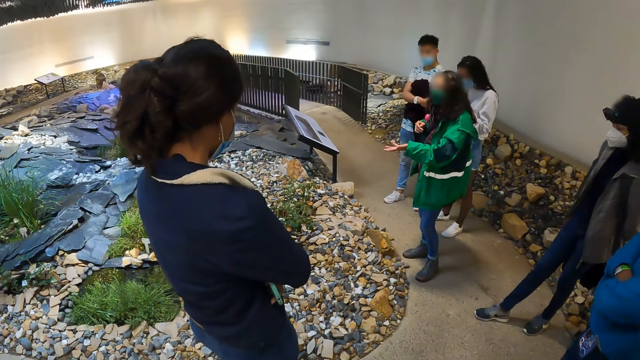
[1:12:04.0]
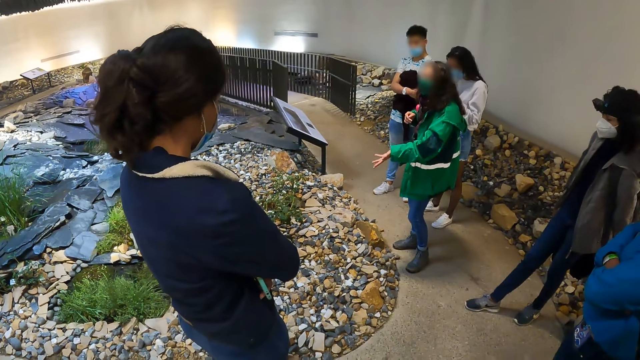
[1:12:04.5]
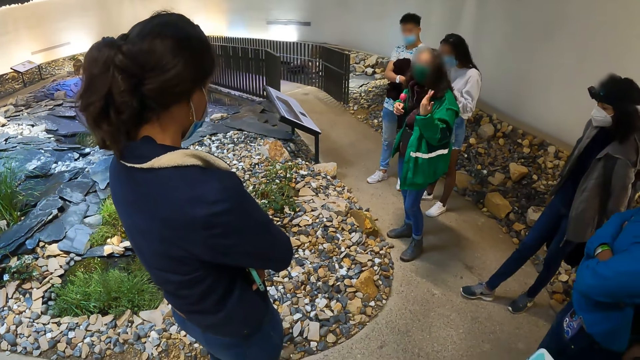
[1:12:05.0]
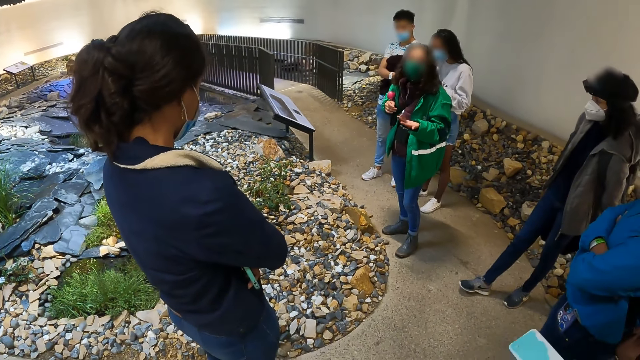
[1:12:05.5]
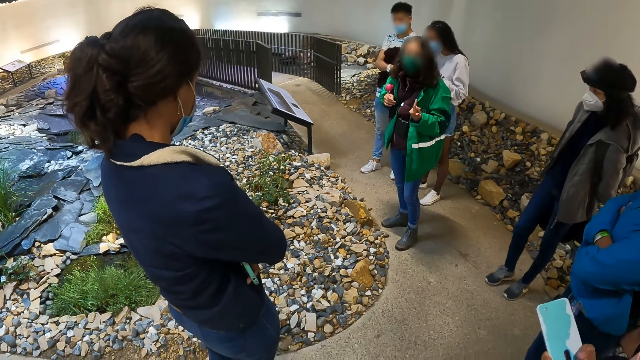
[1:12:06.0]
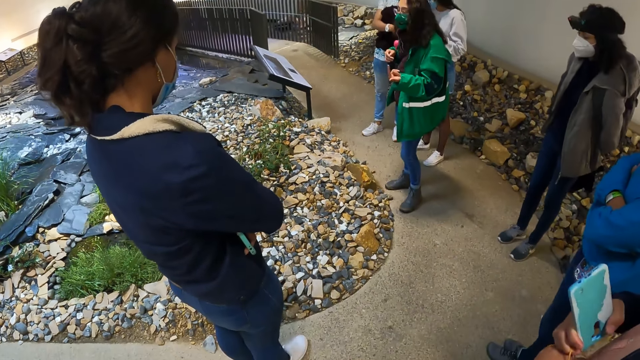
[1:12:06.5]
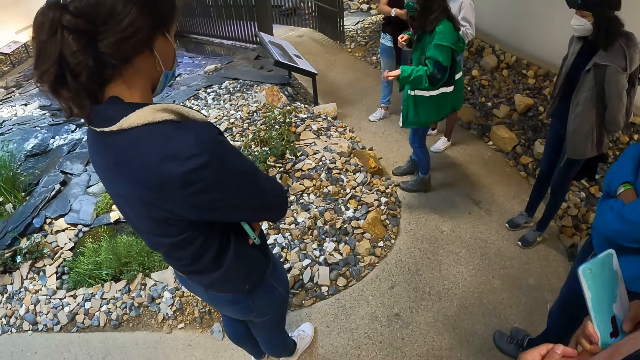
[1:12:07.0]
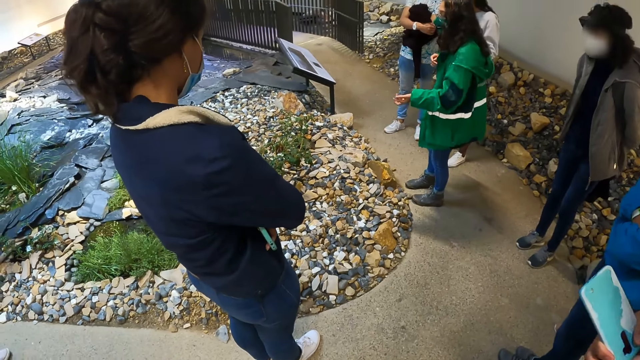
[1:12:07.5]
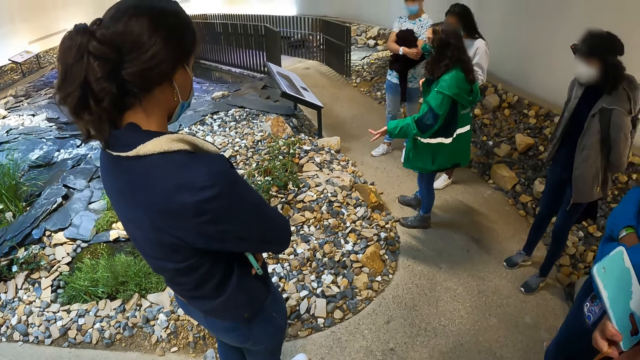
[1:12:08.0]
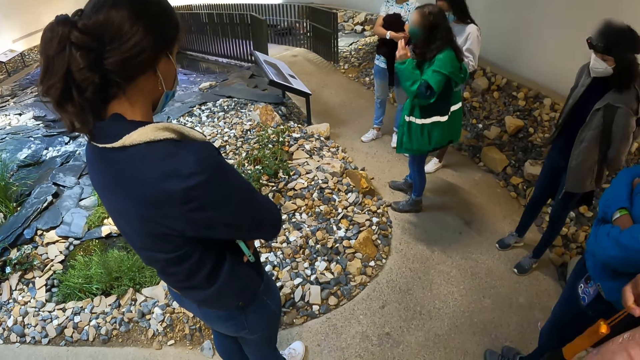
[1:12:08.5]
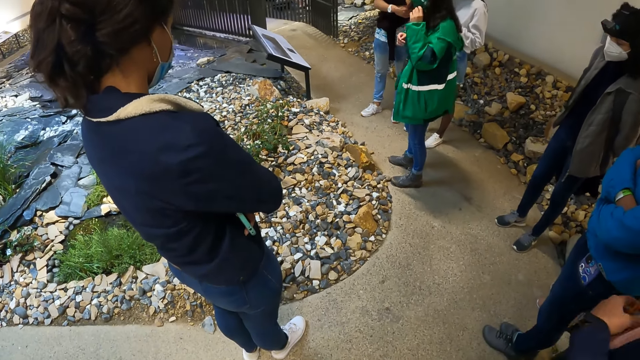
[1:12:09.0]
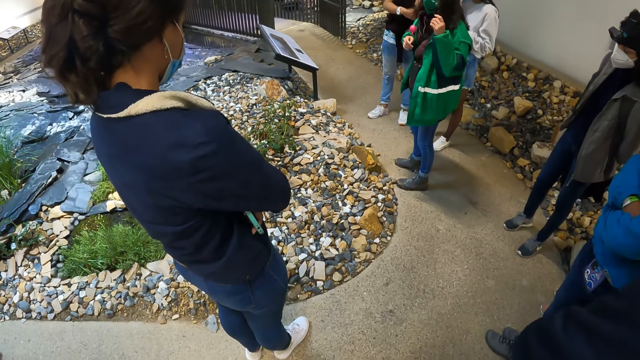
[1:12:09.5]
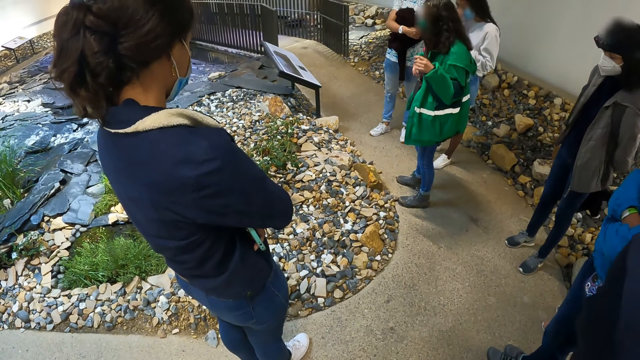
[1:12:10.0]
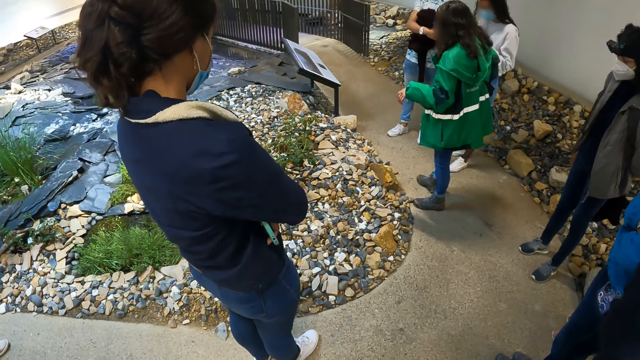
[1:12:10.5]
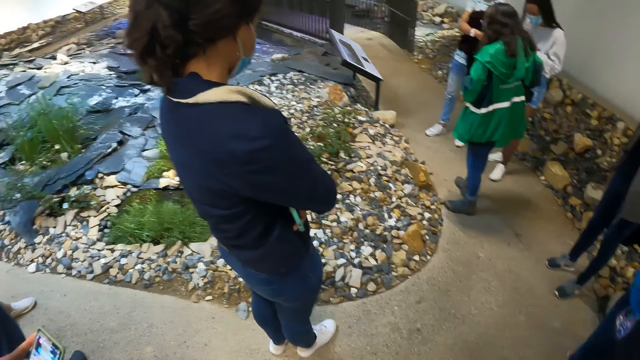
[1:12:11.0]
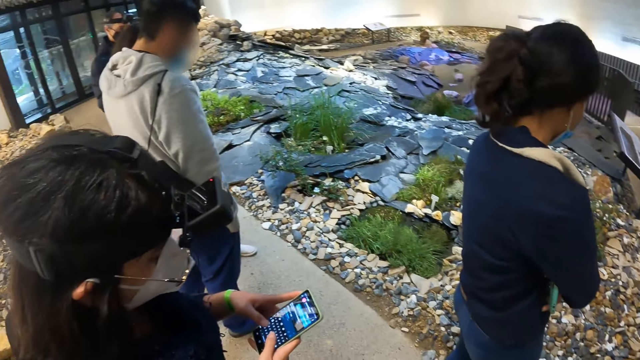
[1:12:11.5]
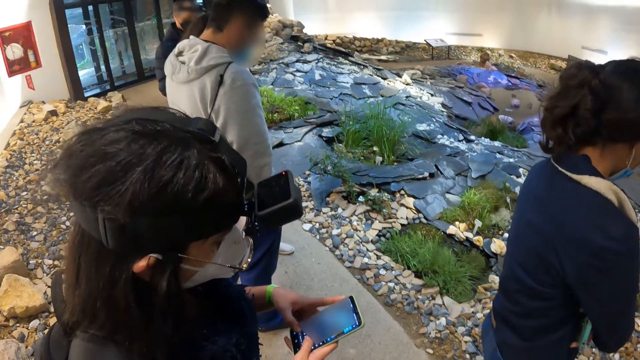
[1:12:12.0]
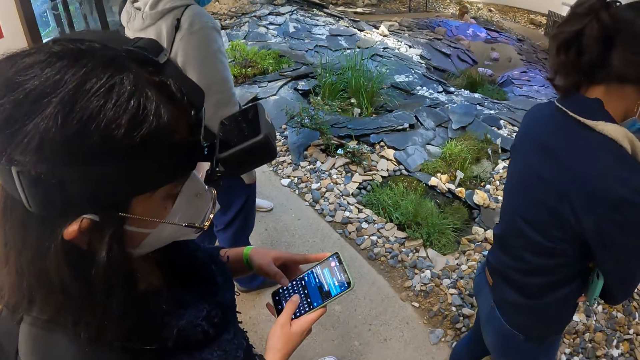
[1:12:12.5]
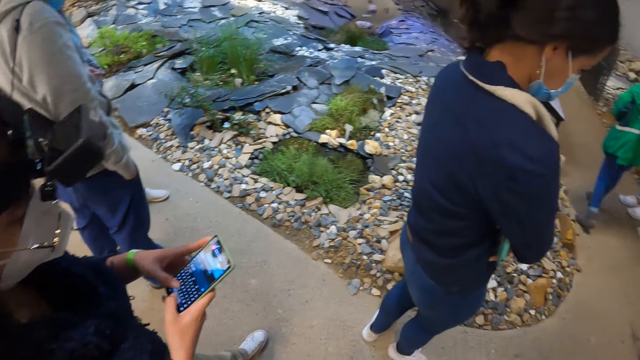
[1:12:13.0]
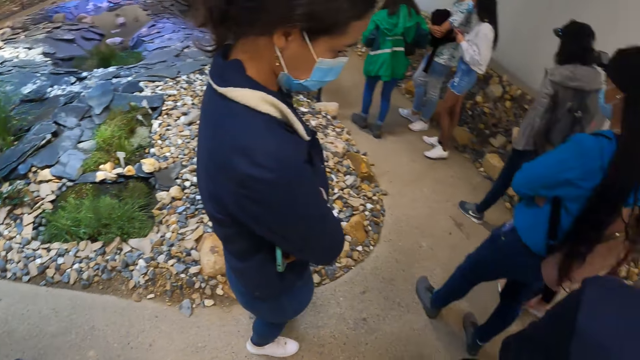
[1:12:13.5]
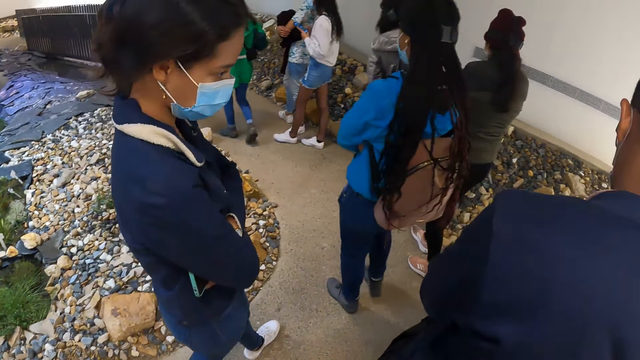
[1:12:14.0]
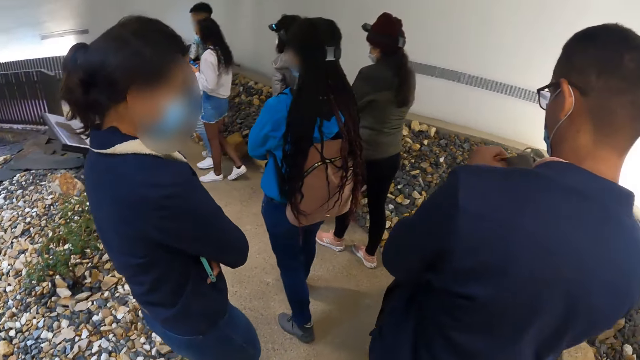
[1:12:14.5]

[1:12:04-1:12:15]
A woman demonstrates around. The woman operates a phone with both hands. The camera wearer looks around.

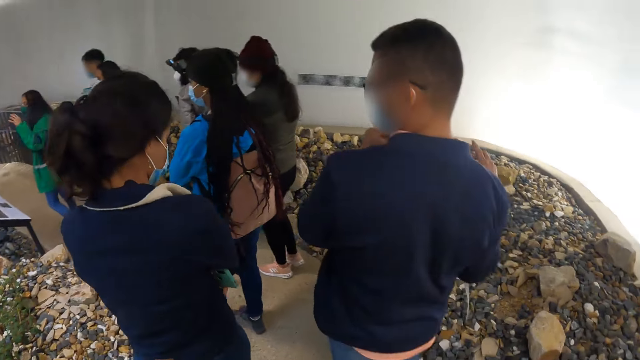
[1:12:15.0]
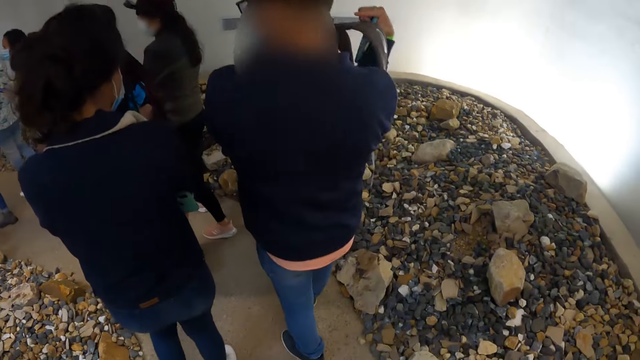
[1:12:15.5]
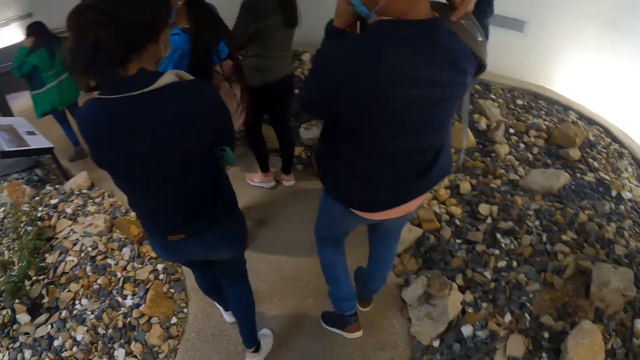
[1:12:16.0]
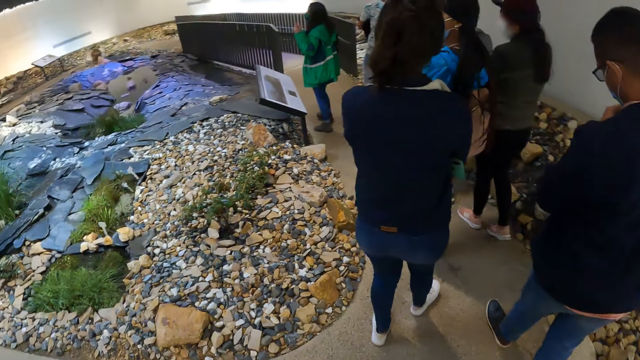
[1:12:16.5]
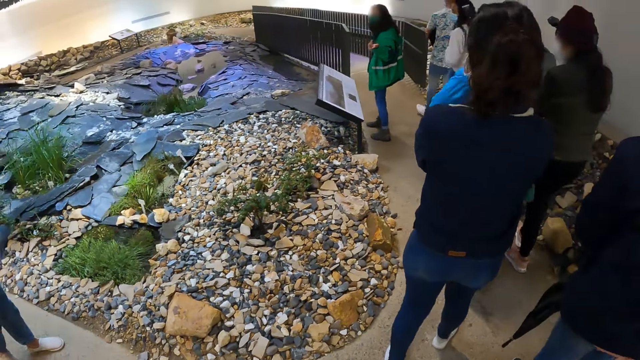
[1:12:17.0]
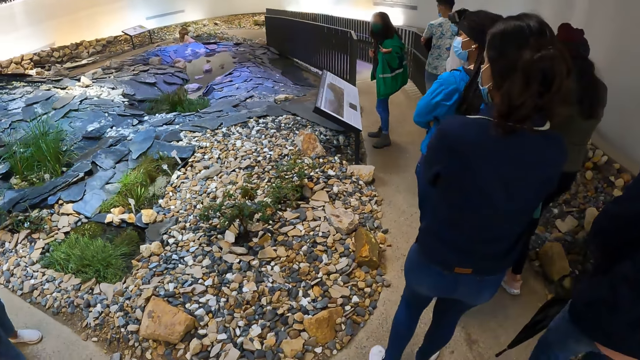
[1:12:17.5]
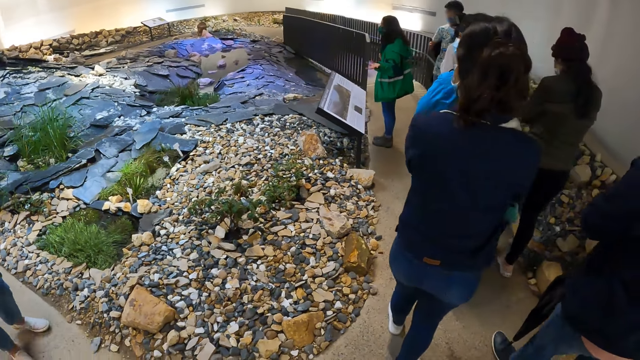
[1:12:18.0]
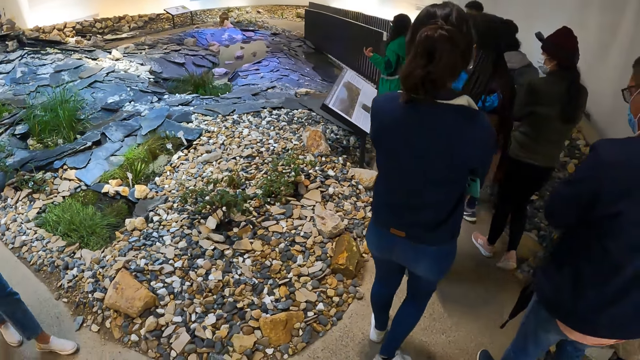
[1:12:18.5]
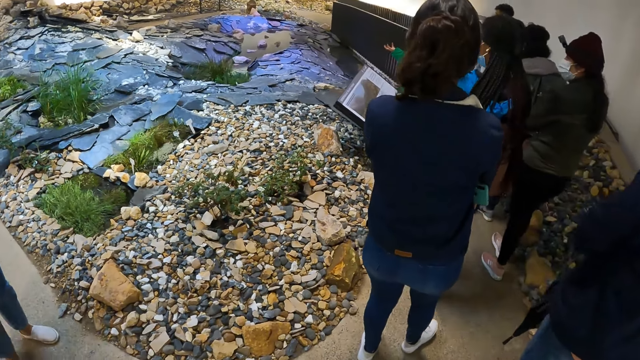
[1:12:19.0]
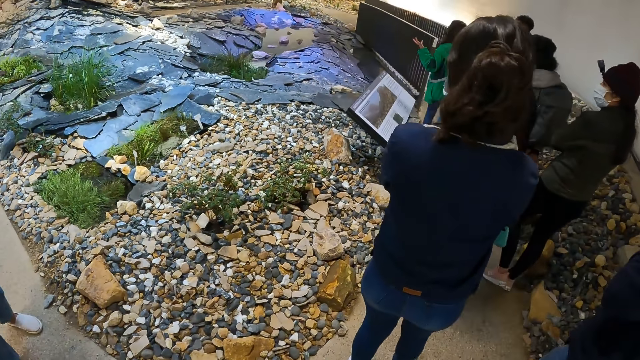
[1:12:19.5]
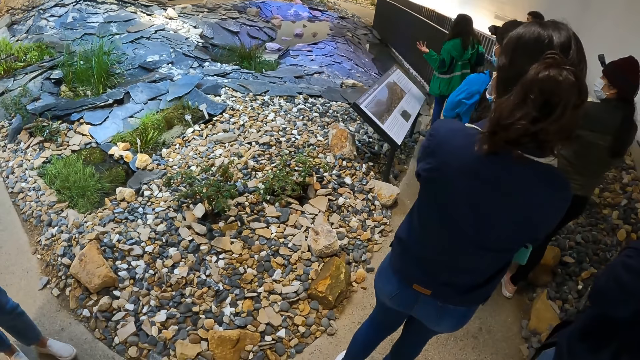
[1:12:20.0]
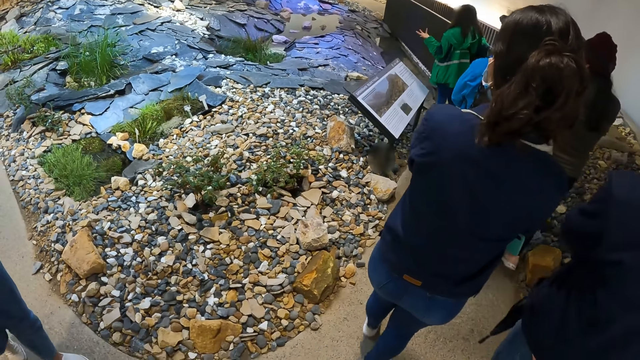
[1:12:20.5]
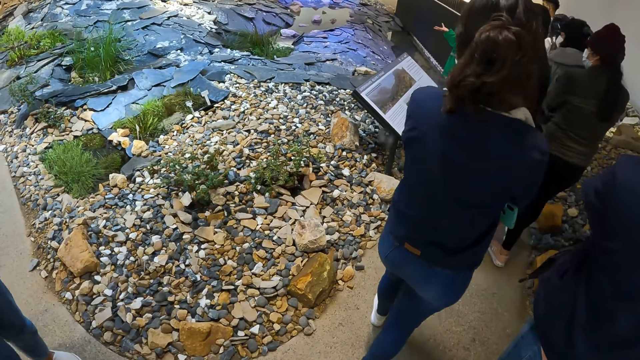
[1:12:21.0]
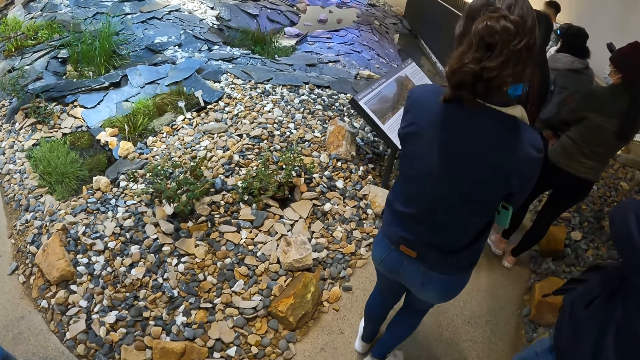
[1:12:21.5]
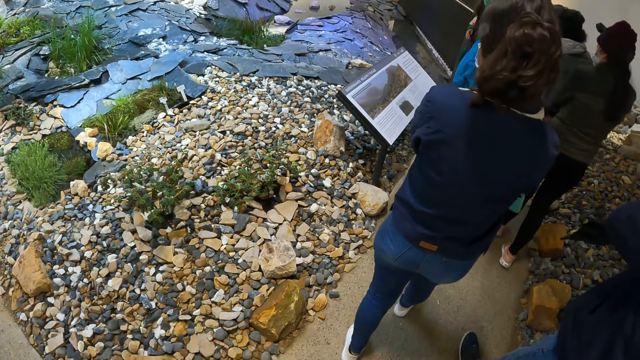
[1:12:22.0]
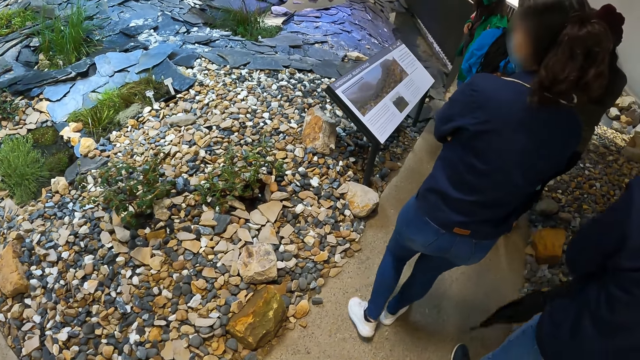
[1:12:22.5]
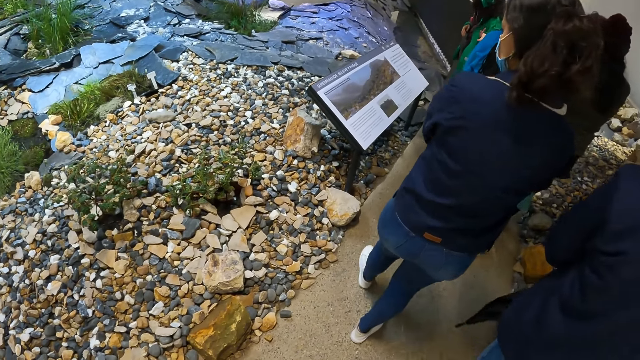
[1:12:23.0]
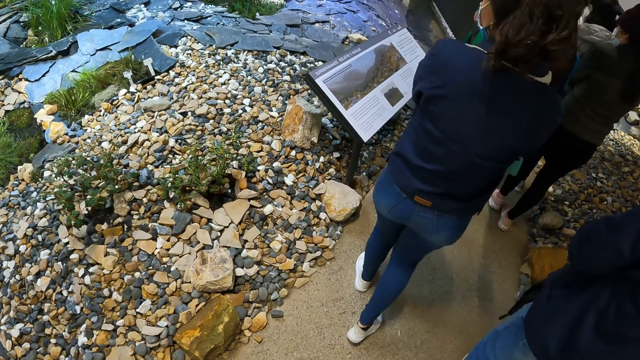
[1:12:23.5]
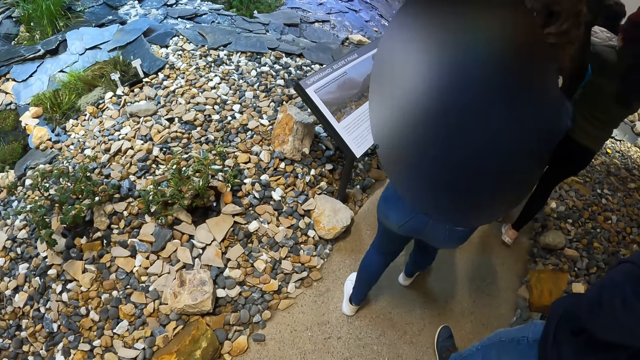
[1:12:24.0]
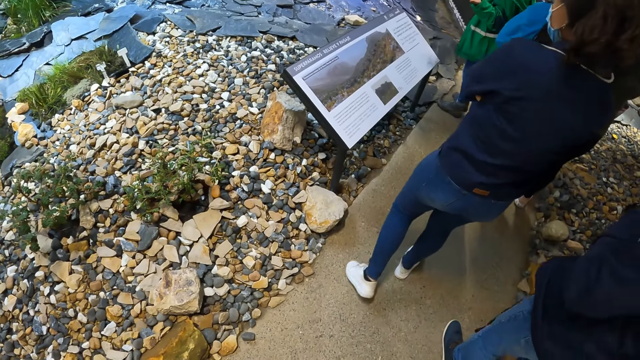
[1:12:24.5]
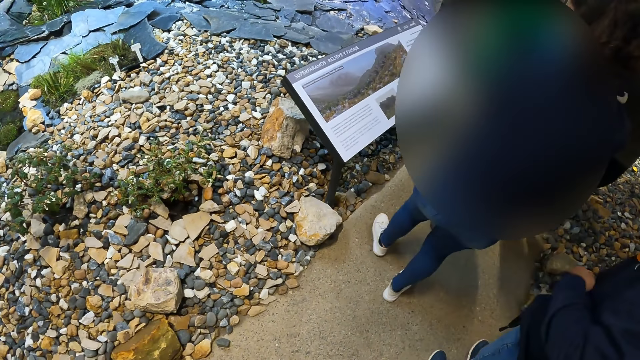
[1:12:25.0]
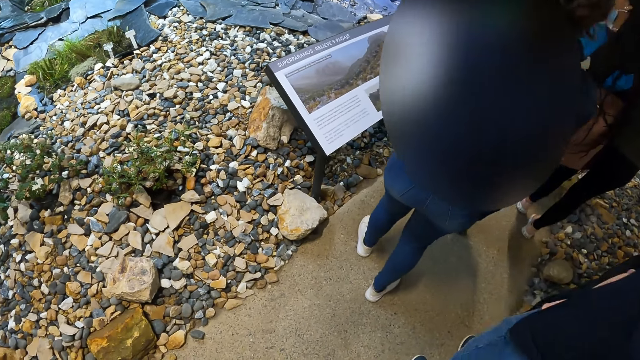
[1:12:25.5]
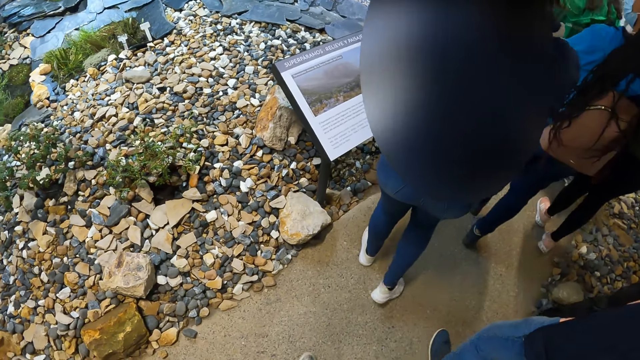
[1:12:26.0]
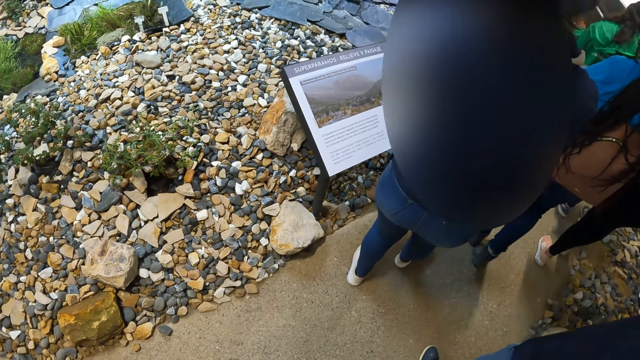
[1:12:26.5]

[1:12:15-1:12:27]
A woman walks around the site. Another woman walks around the site. Another woman walks around the site. A man walks around the site. Another woman walks around the site.
